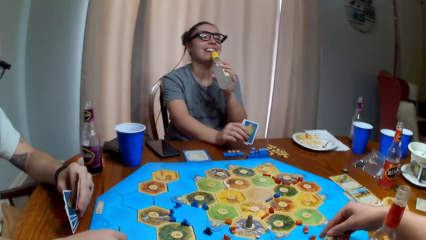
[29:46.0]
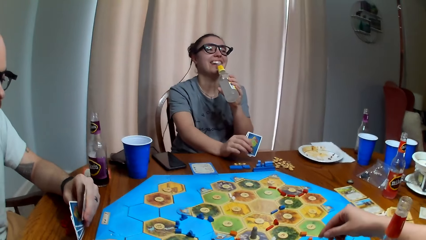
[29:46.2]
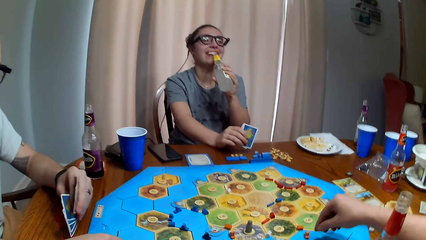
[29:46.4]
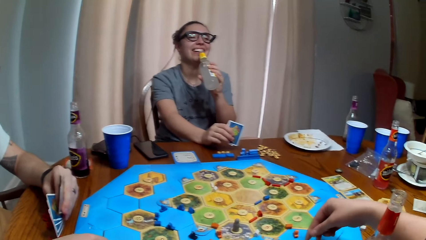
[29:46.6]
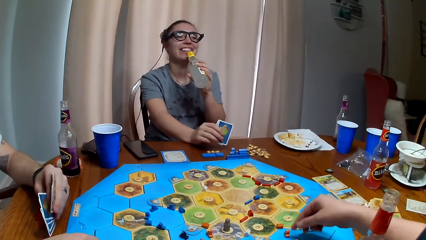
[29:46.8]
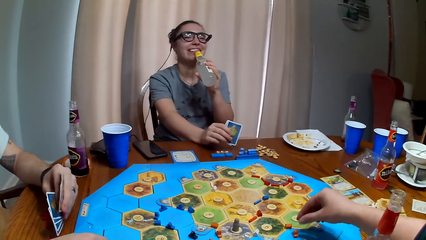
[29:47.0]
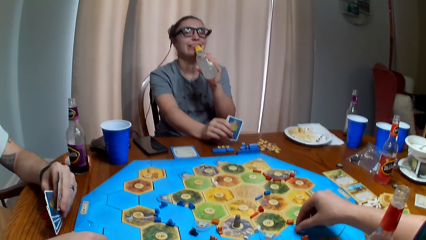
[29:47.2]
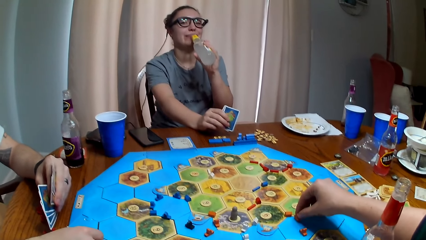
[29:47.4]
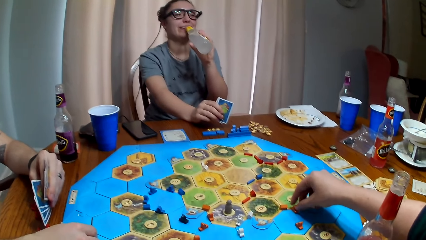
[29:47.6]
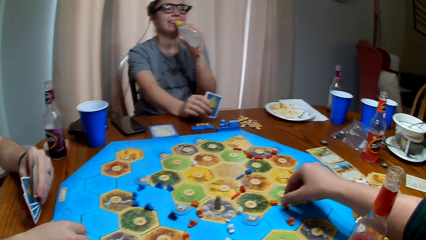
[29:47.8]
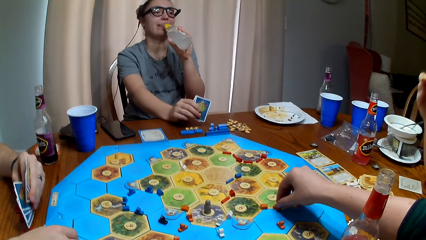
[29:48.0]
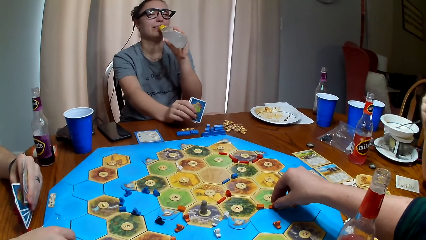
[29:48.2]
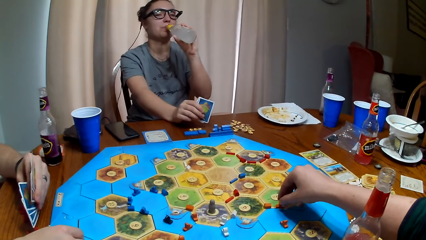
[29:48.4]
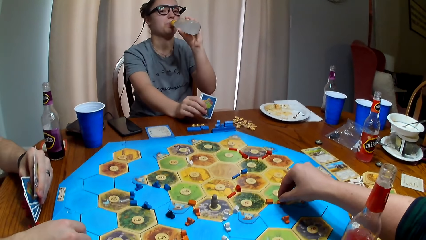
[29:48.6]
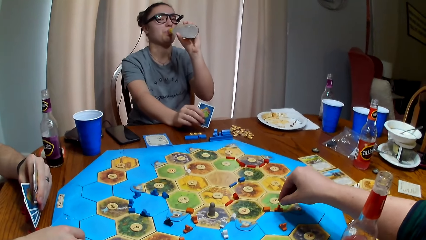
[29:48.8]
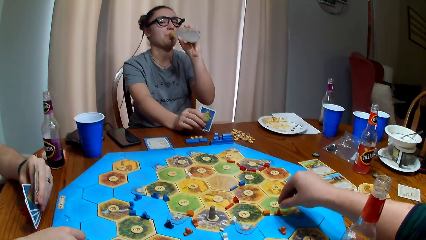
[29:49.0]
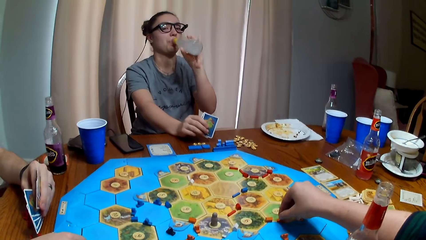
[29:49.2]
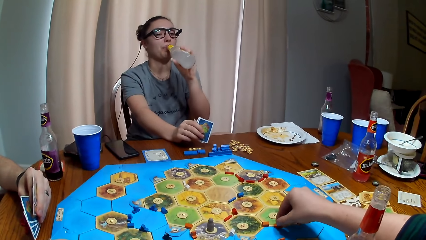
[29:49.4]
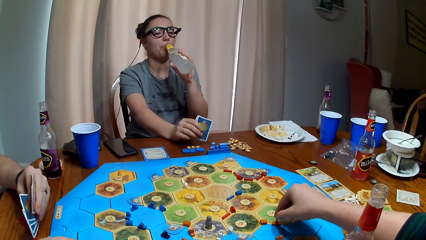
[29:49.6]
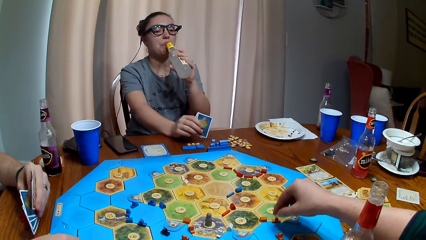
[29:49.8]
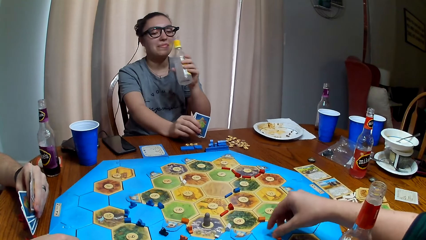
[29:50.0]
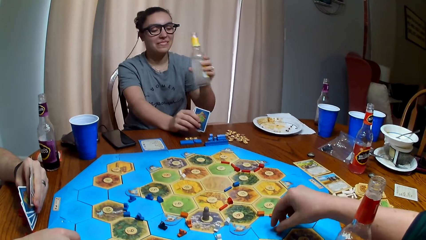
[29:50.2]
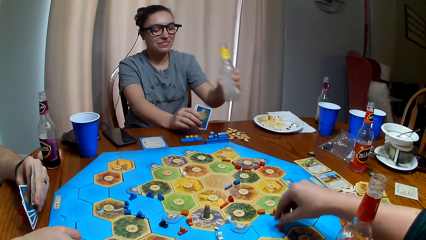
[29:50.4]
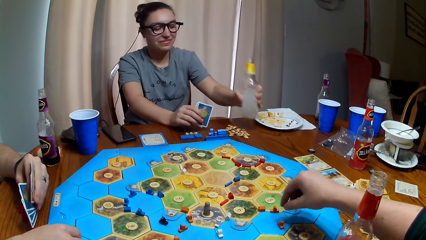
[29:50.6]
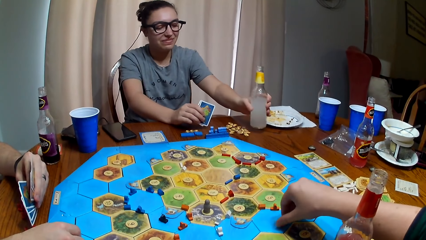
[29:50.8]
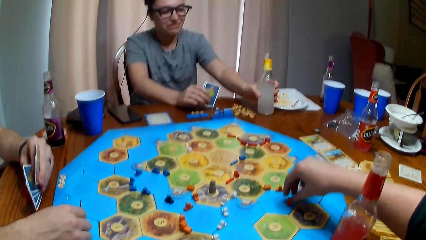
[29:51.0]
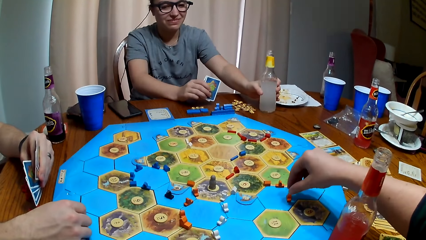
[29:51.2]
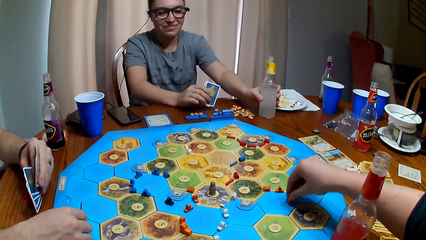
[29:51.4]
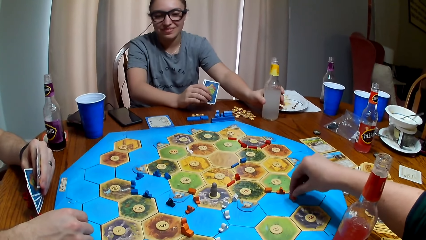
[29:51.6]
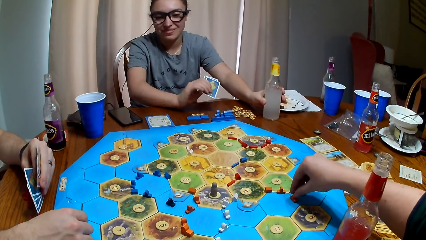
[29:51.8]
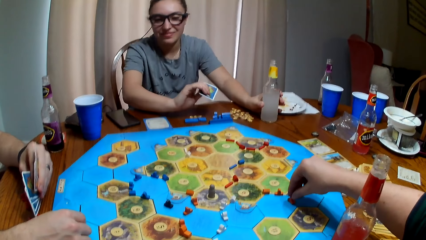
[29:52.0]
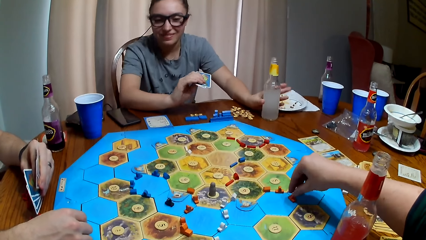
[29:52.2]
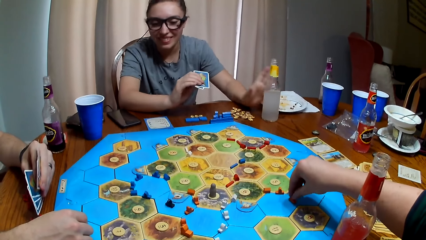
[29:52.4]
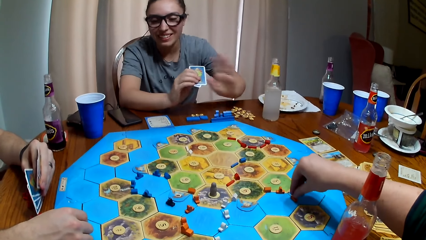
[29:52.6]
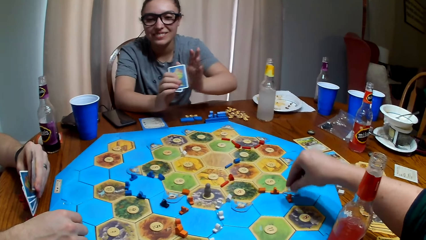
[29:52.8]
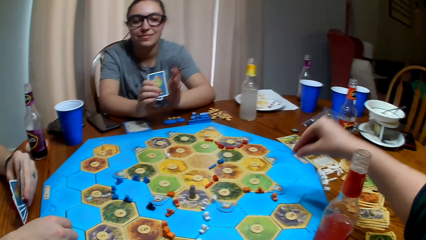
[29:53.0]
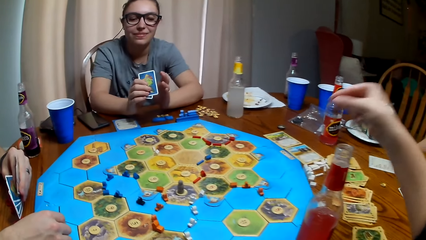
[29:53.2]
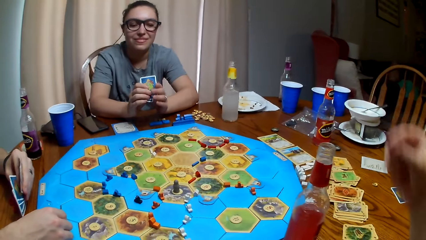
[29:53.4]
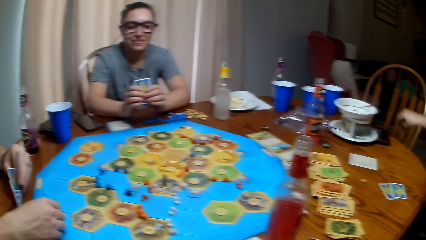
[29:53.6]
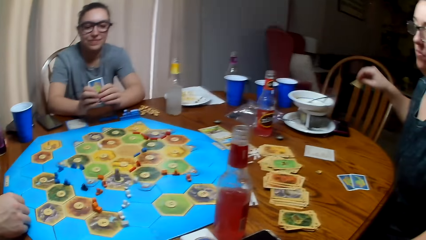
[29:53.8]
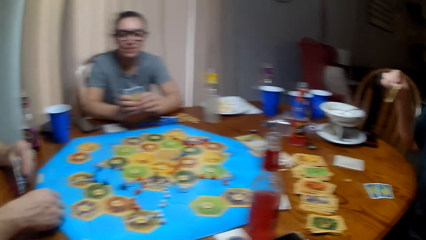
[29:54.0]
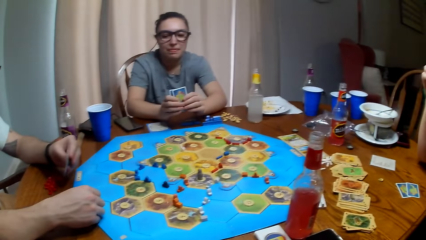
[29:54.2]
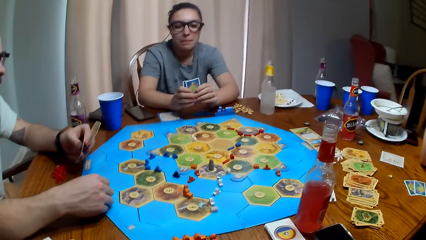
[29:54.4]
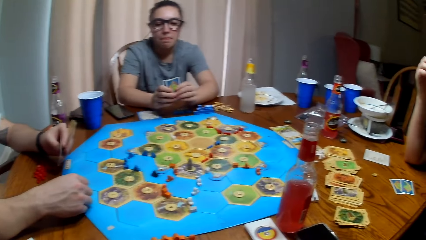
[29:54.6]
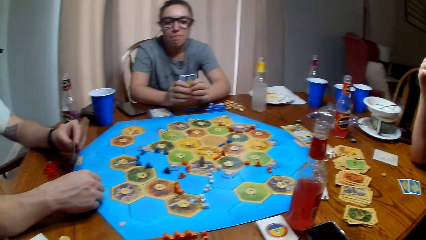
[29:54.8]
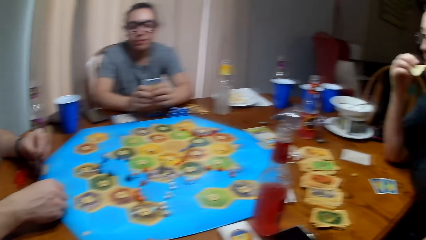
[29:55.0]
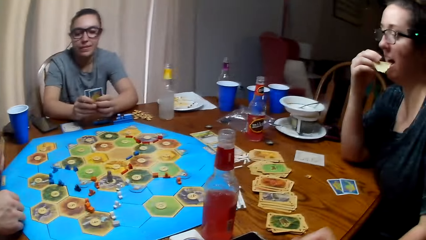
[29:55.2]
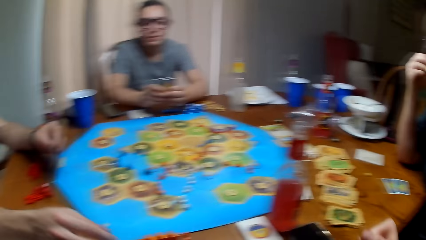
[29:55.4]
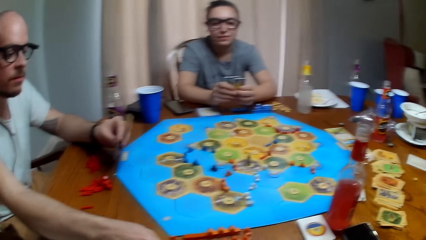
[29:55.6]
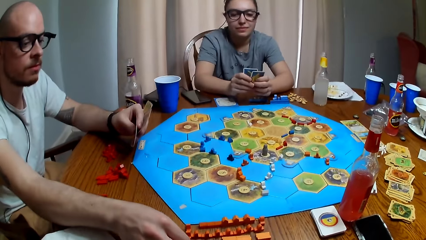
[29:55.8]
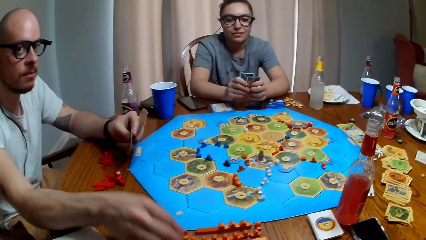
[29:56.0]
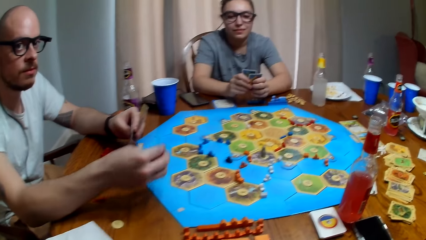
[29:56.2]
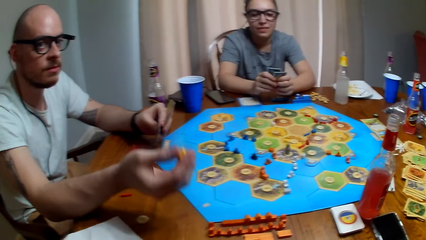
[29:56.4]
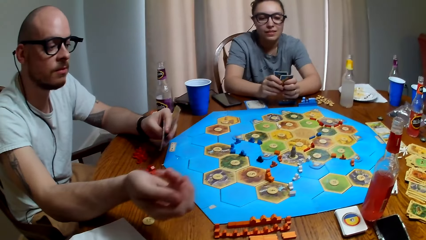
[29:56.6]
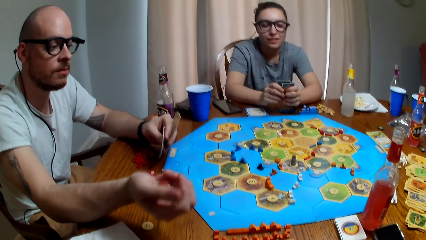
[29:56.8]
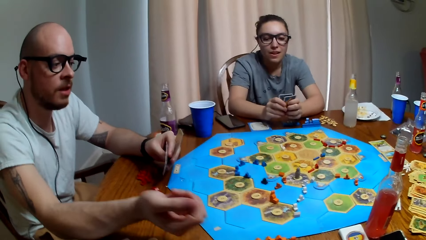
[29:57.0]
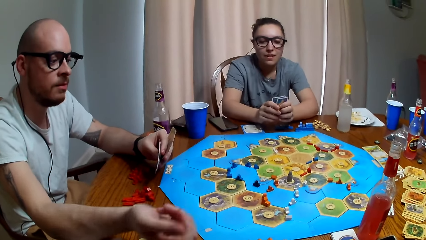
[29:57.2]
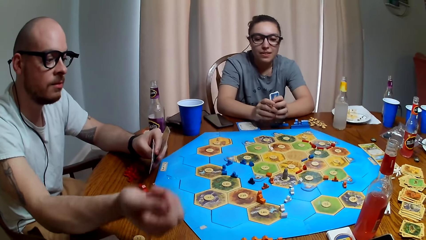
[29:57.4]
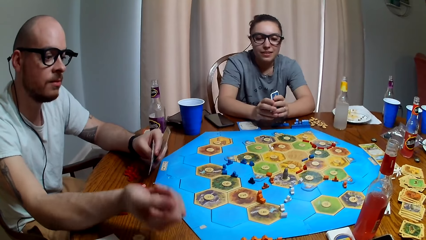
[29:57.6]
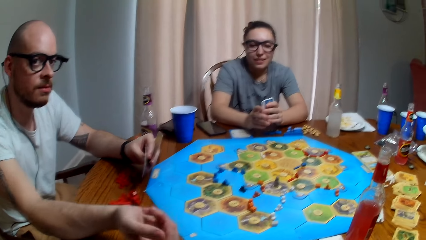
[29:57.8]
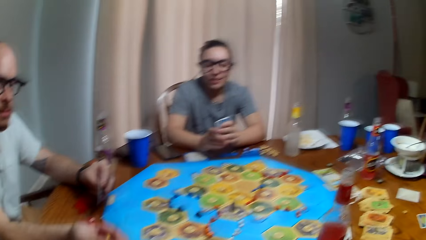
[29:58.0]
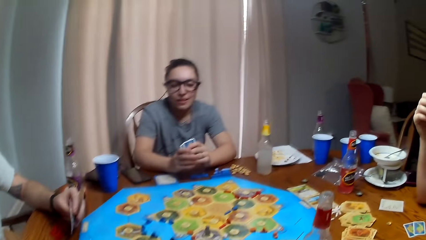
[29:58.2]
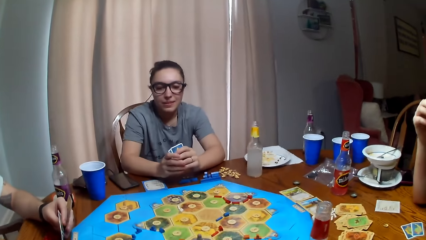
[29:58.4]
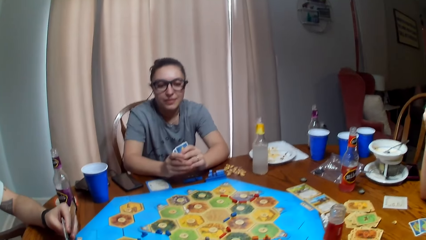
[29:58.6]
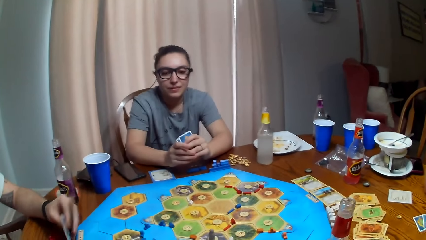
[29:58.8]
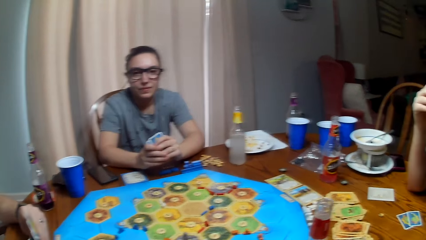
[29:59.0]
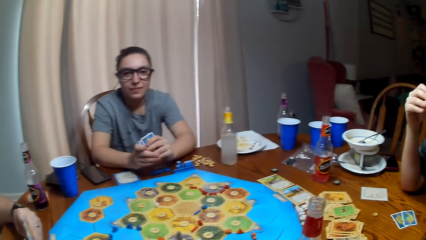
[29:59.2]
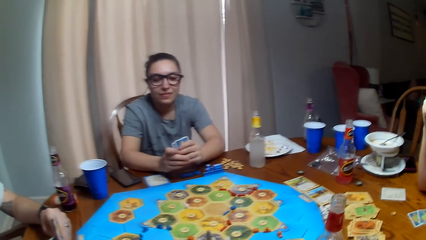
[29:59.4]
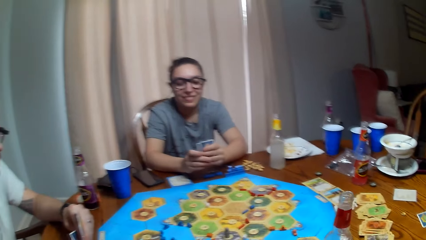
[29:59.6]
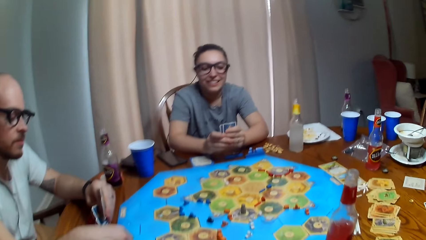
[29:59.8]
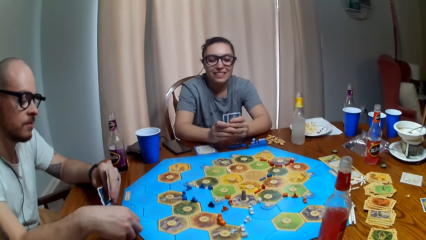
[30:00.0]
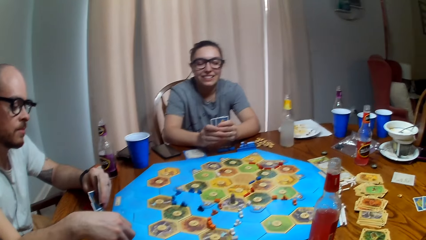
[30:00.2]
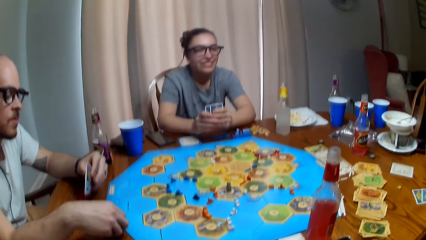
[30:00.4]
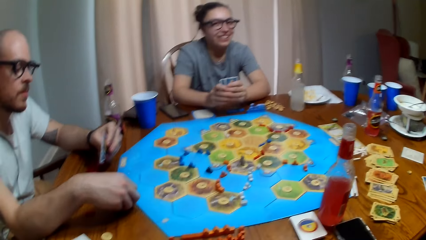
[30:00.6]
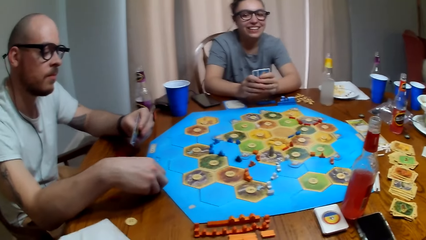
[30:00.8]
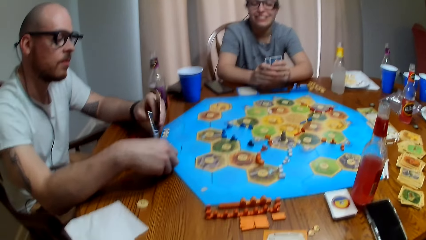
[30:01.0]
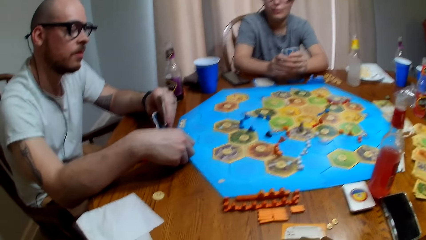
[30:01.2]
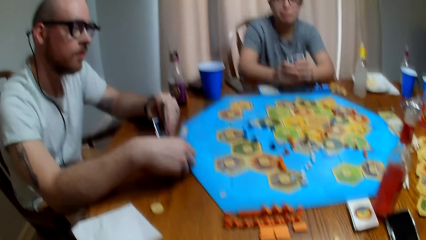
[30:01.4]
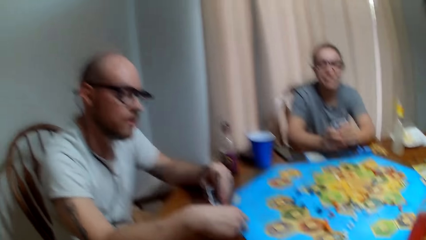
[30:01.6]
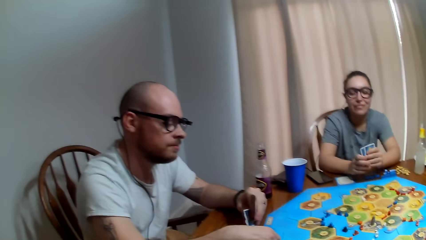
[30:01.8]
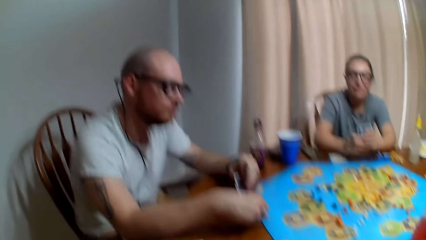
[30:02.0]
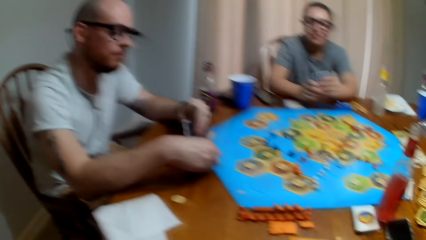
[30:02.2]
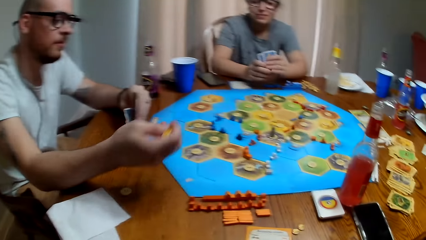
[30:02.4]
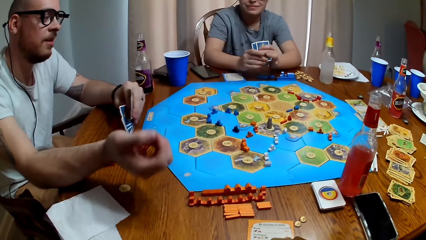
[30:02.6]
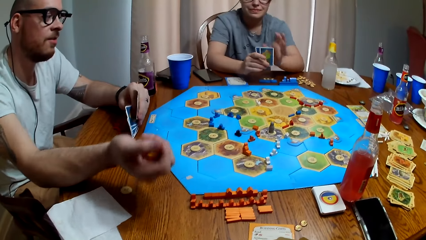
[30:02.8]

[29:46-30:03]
The camera wearer dialogues with a woman. Another woman drinks a soda. The other woman puts down the bottle of juice. The camera wearer arranges the token on the board. The first woman picks up a biscuit. She eats the biscuit. A man throws the dice.
